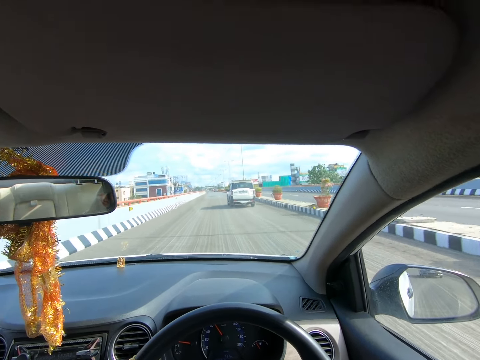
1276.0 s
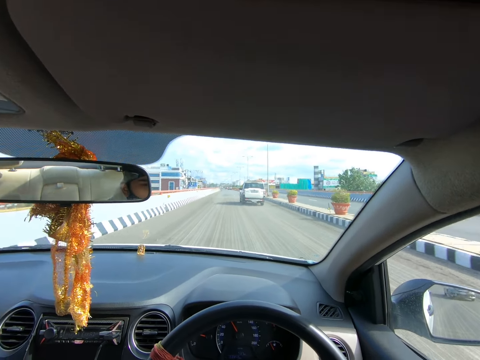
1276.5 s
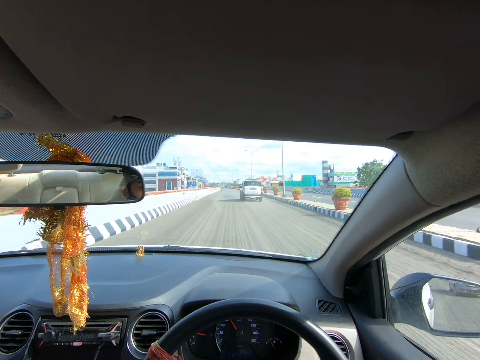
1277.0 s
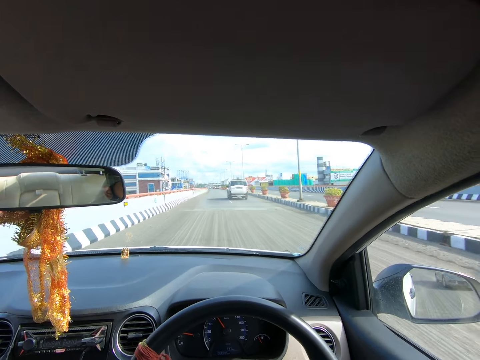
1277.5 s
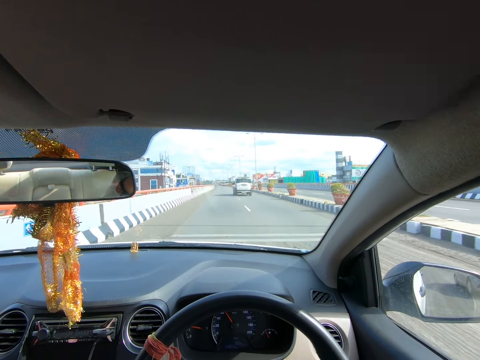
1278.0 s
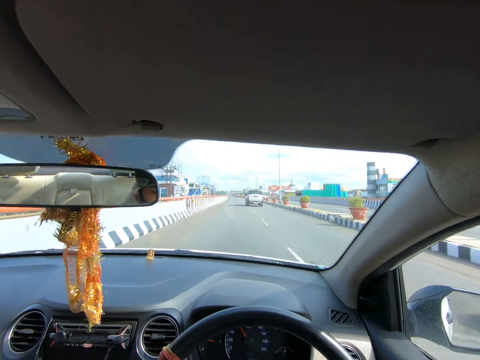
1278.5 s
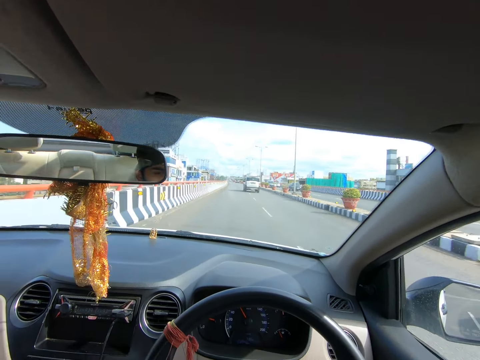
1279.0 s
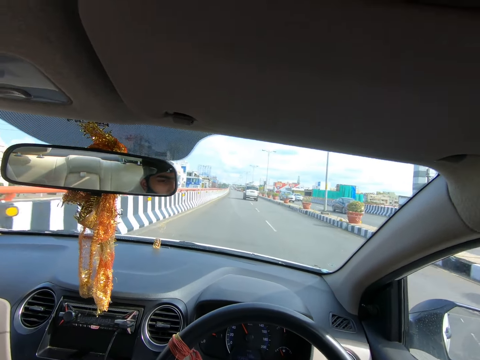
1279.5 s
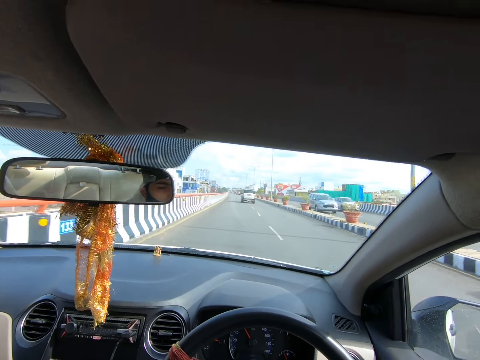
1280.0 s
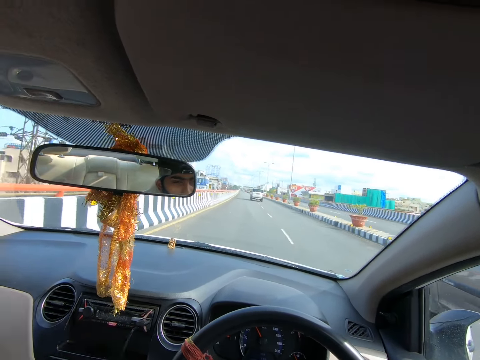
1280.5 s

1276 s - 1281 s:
A grey car drives past the camera wearer. A grey car drives past them again.

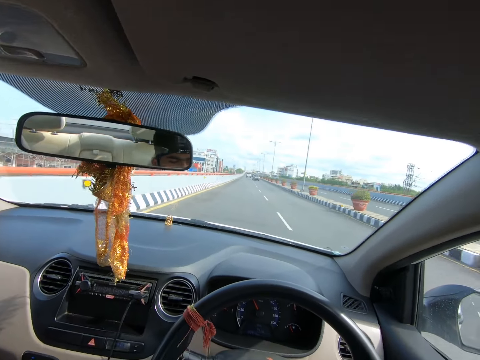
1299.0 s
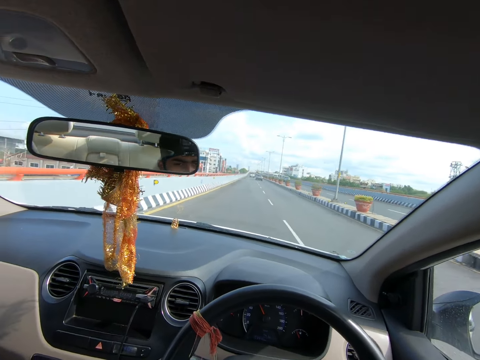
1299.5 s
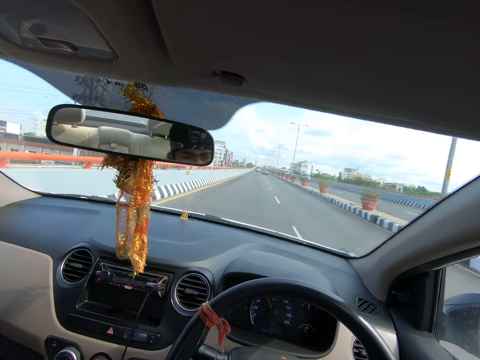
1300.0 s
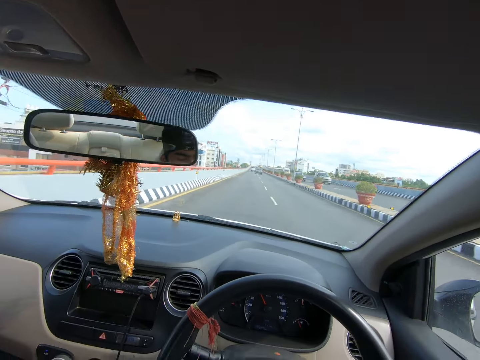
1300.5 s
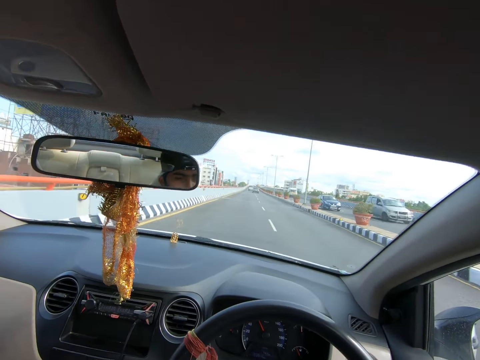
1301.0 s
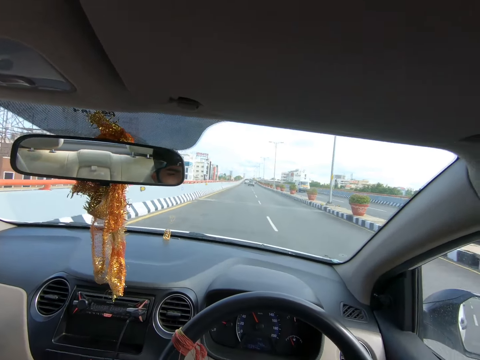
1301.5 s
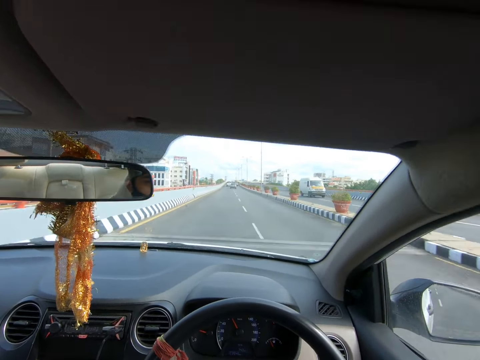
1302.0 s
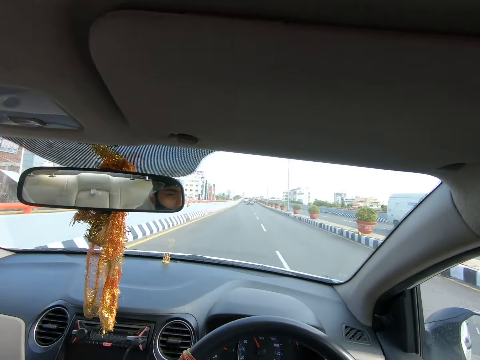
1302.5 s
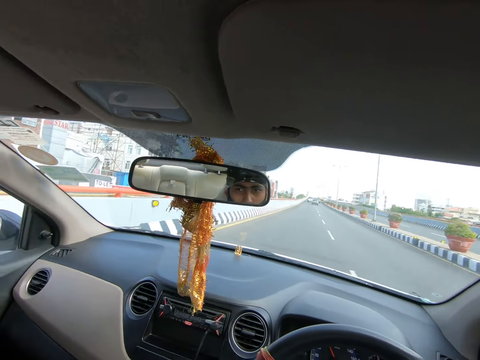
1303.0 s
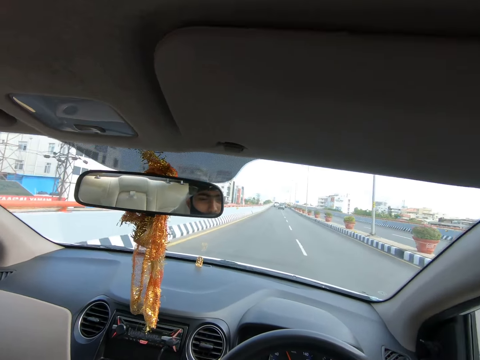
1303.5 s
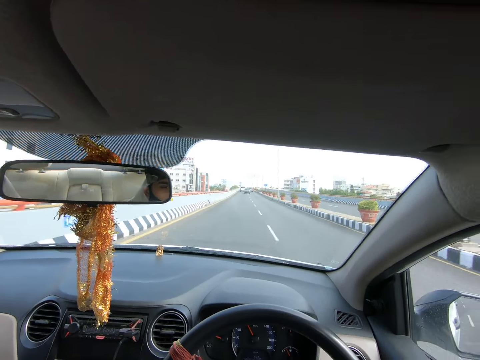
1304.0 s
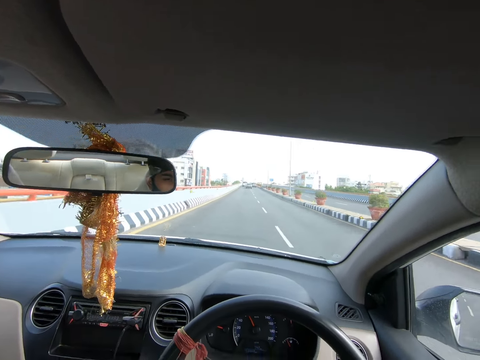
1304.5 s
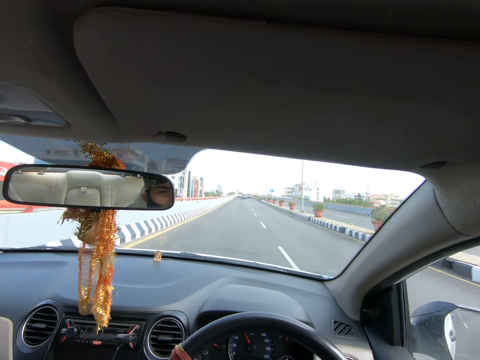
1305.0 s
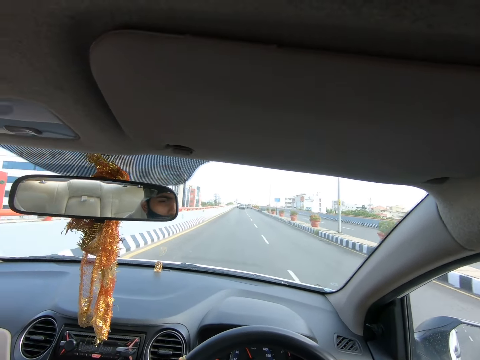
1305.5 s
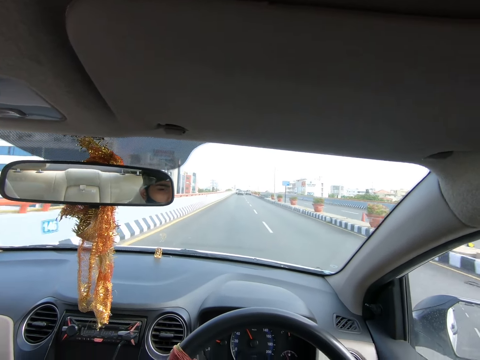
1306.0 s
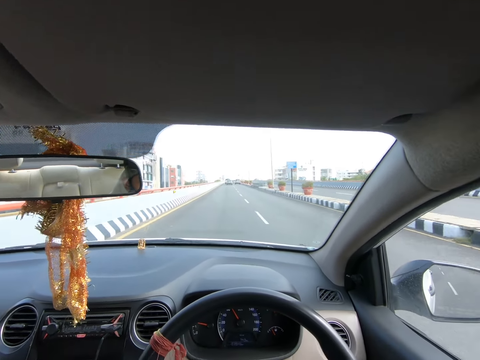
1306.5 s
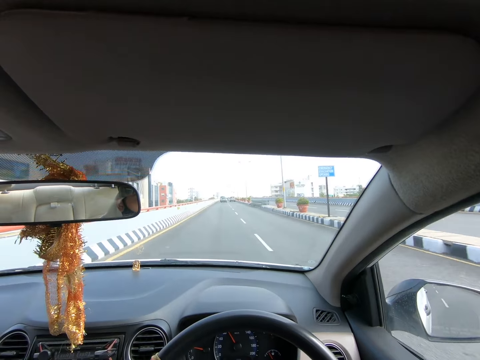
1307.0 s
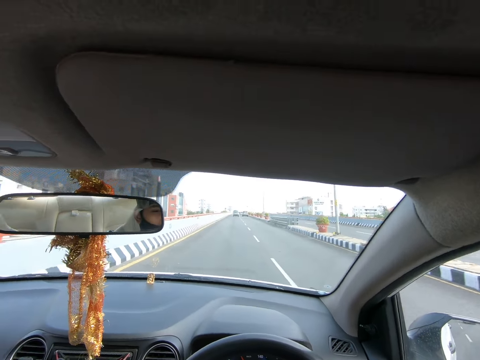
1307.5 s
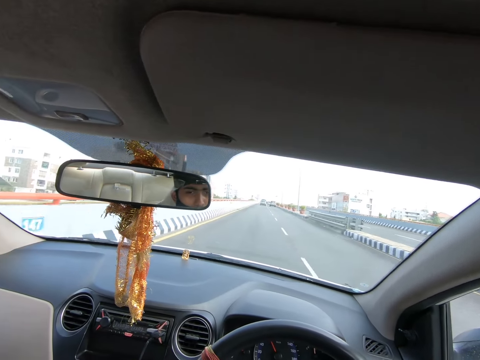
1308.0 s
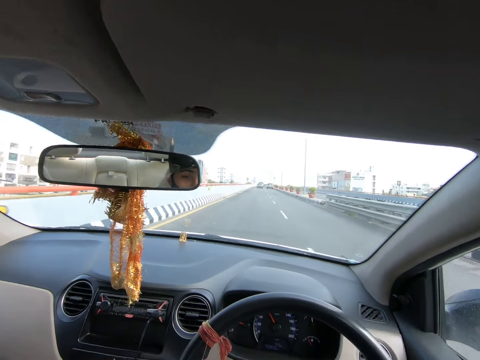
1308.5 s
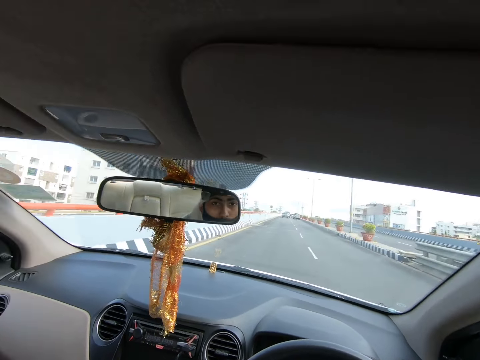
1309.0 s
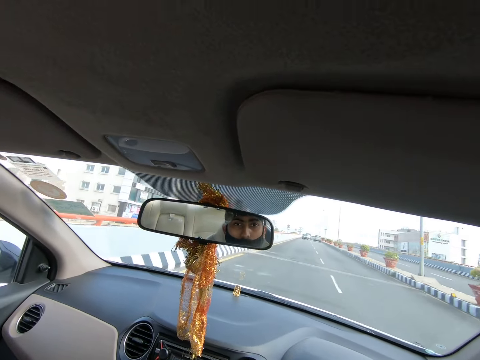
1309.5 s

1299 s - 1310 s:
A silver car drives past the camera wearer. A black car drives past them. A white van drives past them.

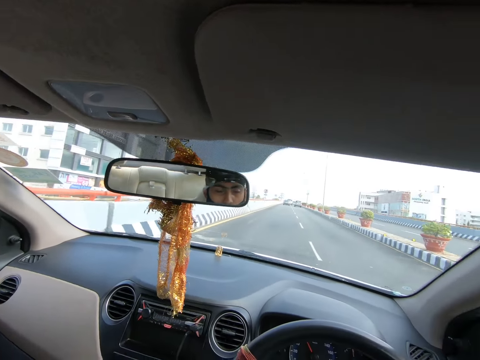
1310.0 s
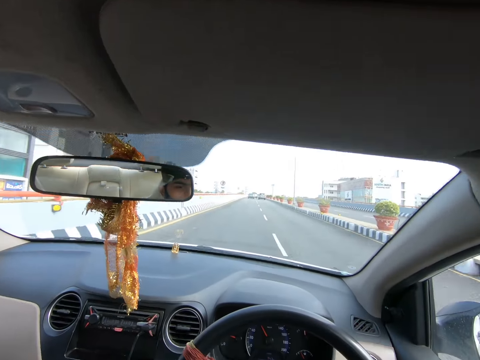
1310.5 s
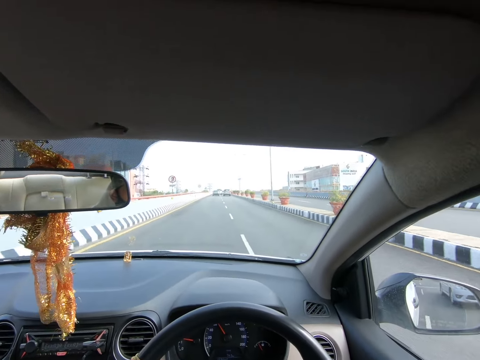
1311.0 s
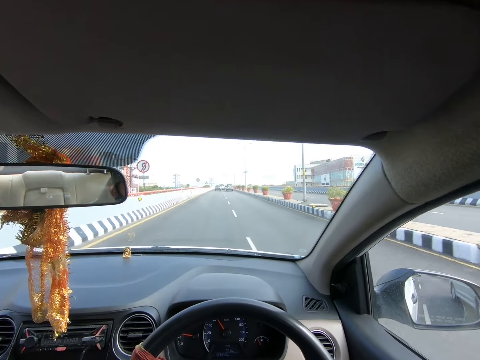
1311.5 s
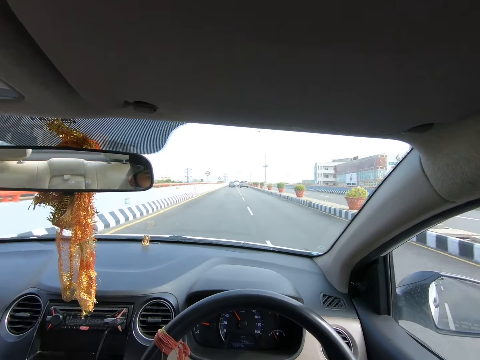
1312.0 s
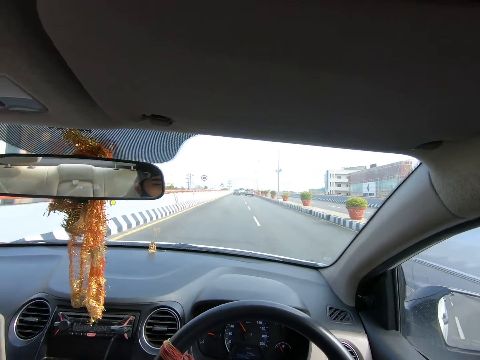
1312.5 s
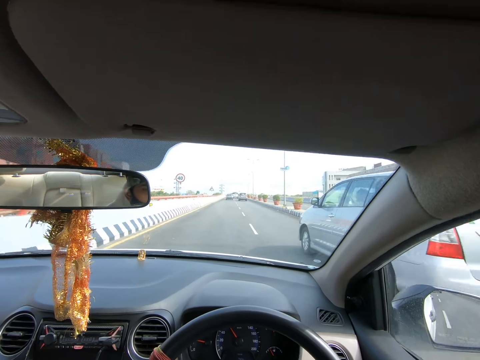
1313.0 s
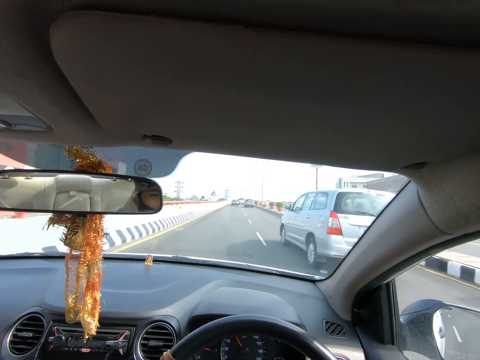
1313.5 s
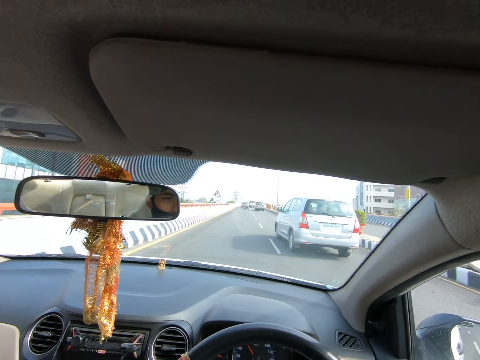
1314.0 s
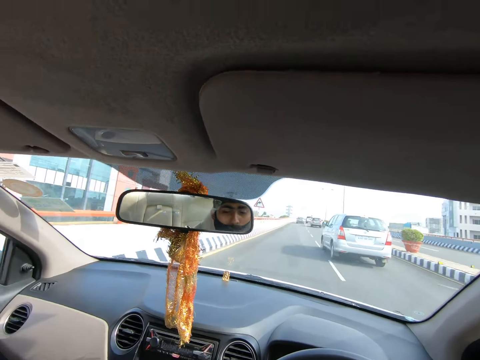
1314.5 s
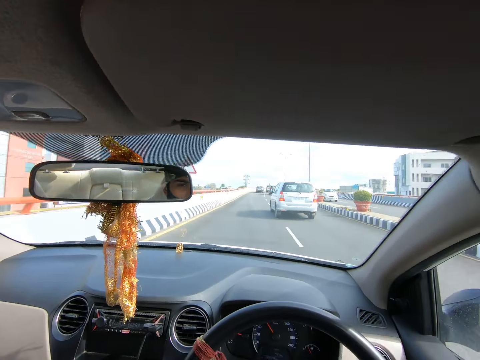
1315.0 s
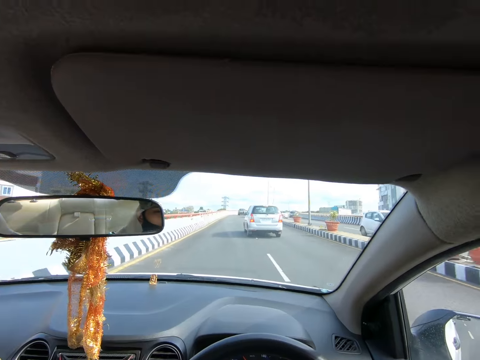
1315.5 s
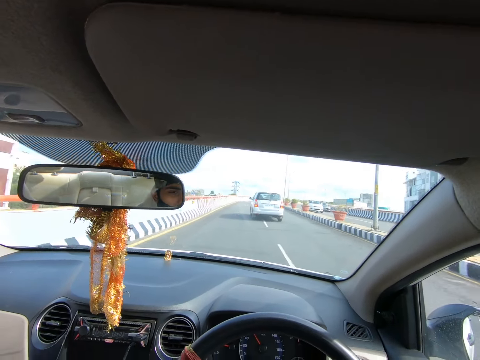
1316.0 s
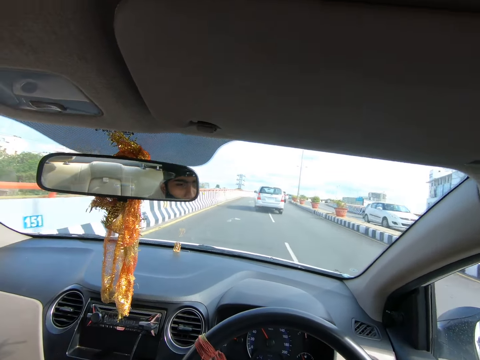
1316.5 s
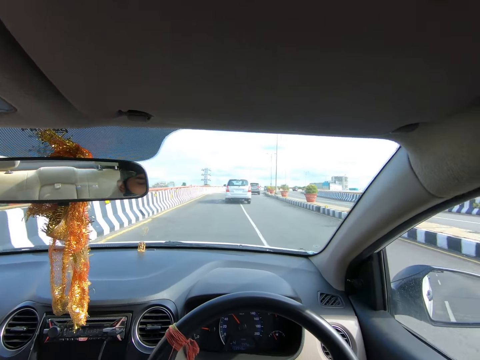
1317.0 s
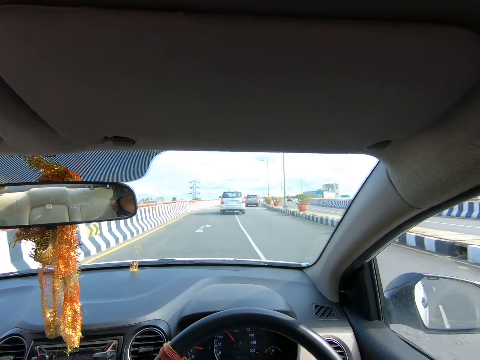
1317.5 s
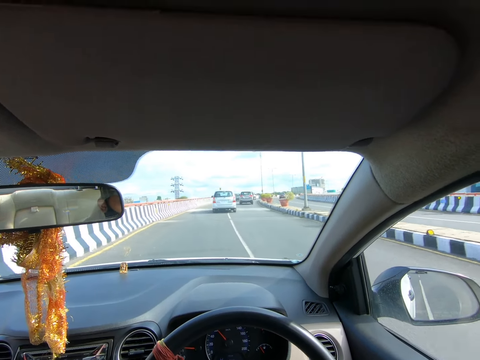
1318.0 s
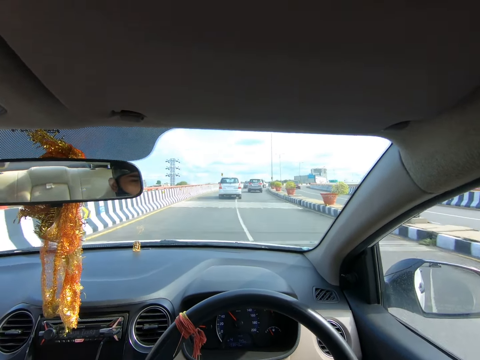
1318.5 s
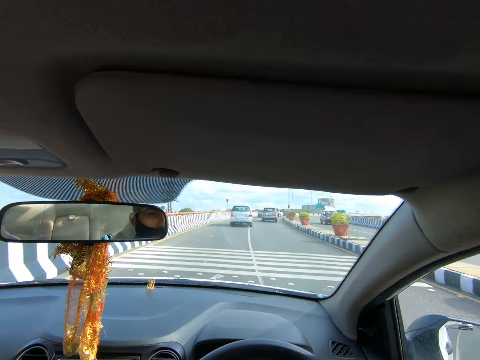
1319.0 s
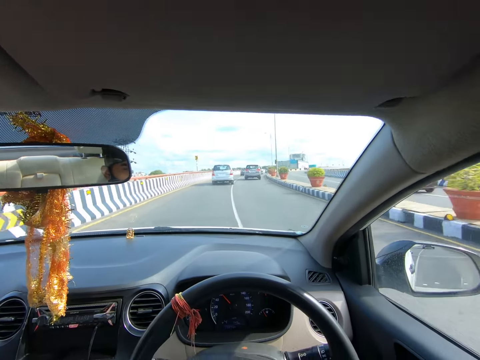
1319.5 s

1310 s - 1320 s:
A silver car drives past the camera wearer. A silver car drives past the camera wearer again. A white car drives past the camera wearer. A grey car drives past the camera wearer. A red car drives past the camera wearer.
